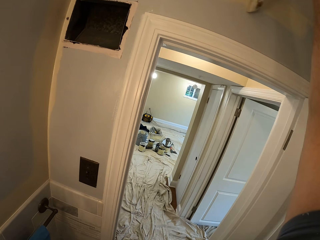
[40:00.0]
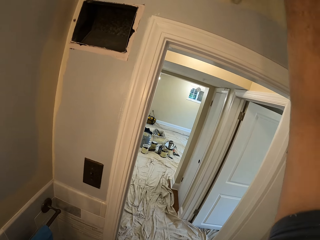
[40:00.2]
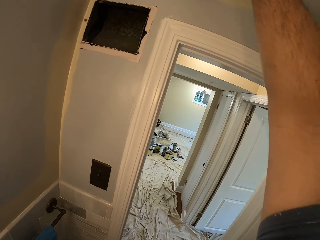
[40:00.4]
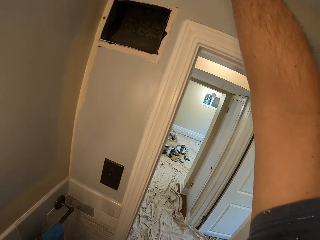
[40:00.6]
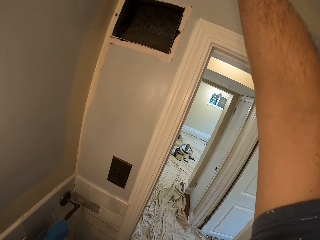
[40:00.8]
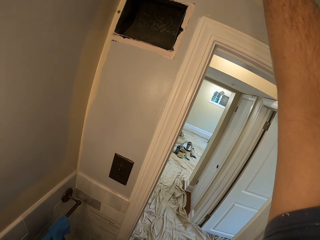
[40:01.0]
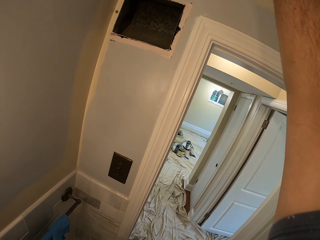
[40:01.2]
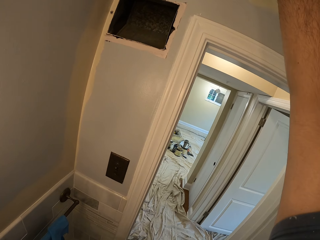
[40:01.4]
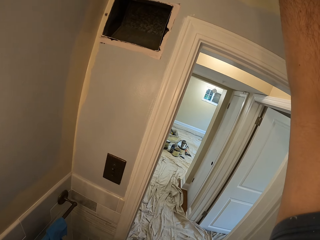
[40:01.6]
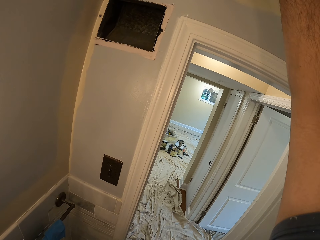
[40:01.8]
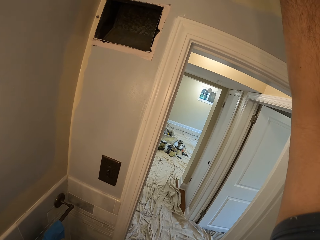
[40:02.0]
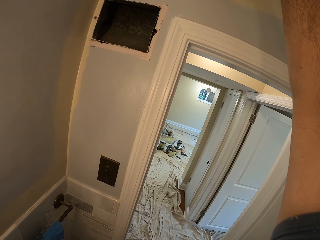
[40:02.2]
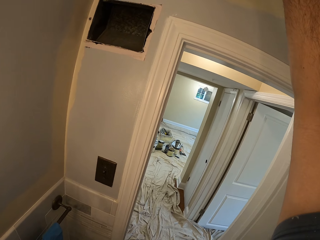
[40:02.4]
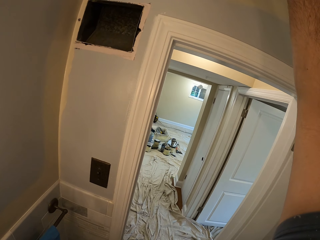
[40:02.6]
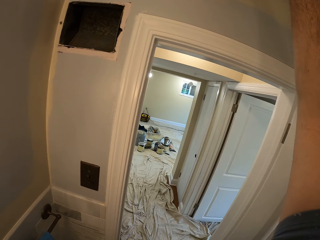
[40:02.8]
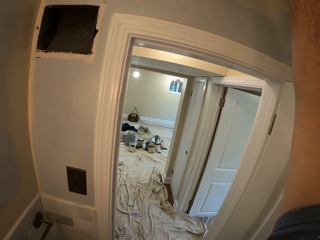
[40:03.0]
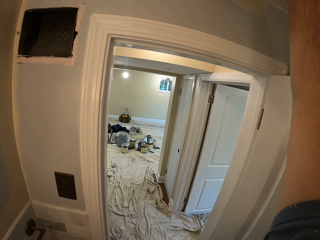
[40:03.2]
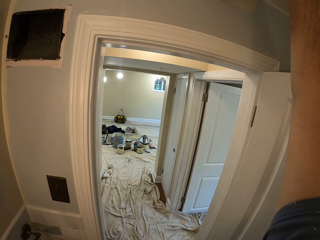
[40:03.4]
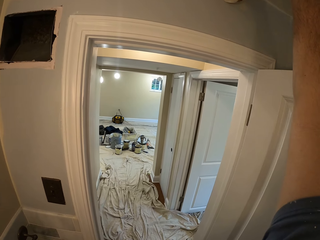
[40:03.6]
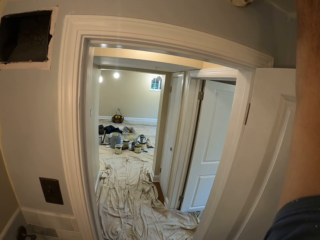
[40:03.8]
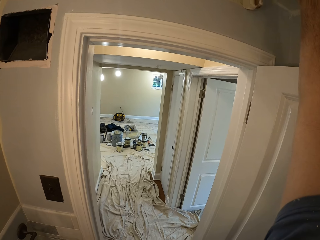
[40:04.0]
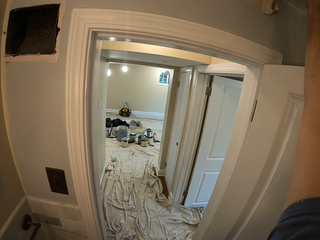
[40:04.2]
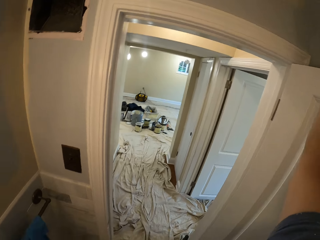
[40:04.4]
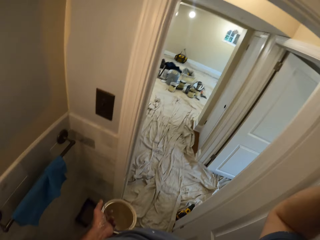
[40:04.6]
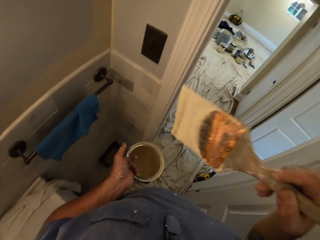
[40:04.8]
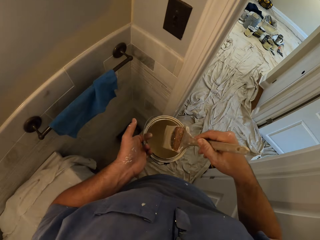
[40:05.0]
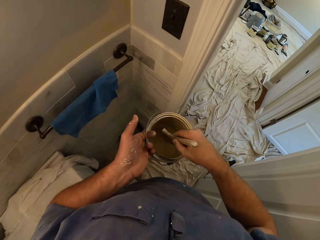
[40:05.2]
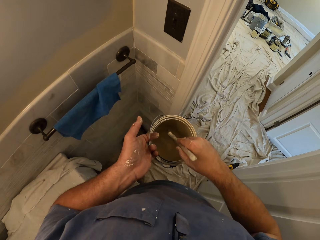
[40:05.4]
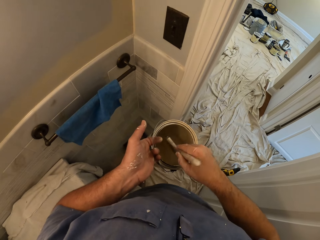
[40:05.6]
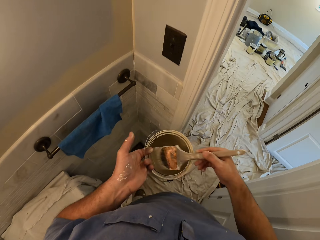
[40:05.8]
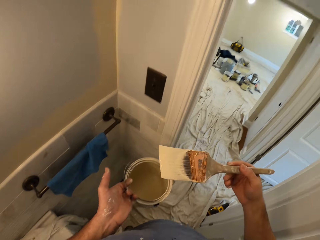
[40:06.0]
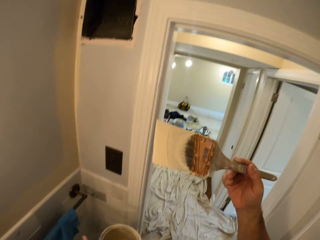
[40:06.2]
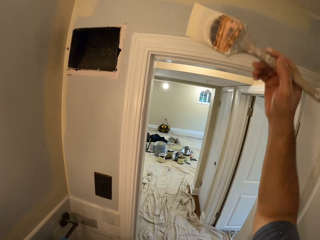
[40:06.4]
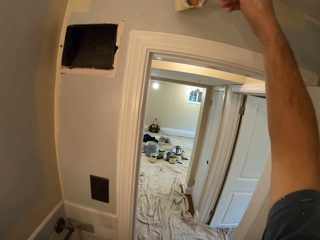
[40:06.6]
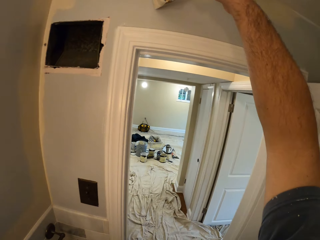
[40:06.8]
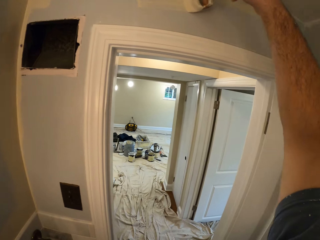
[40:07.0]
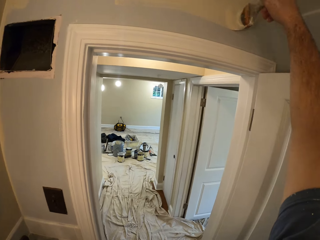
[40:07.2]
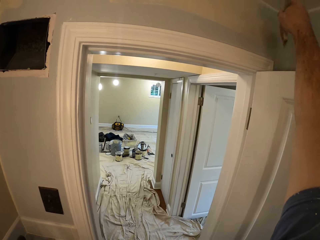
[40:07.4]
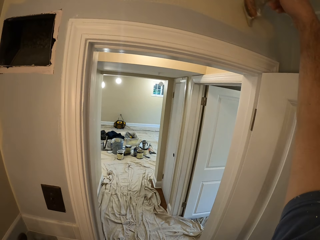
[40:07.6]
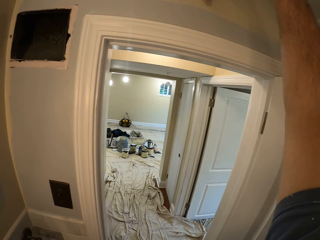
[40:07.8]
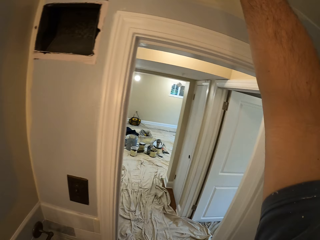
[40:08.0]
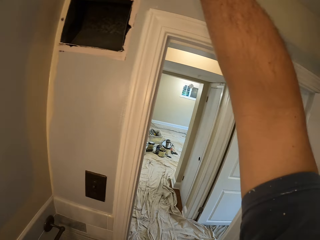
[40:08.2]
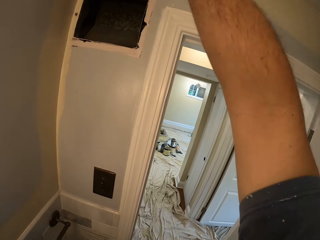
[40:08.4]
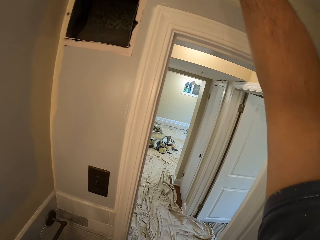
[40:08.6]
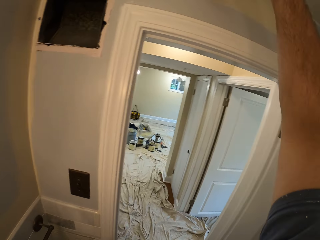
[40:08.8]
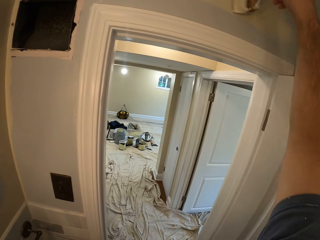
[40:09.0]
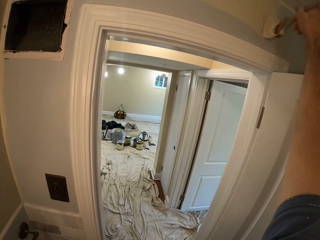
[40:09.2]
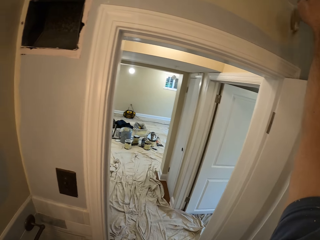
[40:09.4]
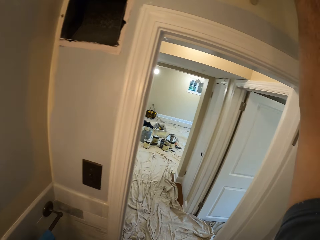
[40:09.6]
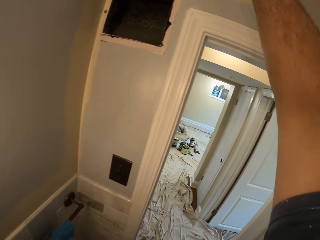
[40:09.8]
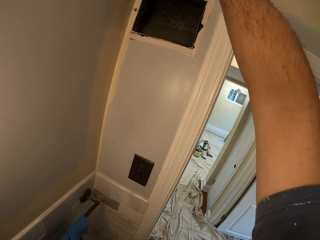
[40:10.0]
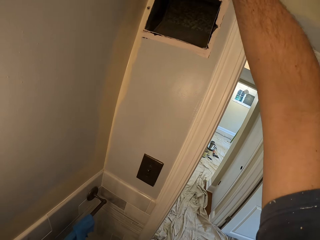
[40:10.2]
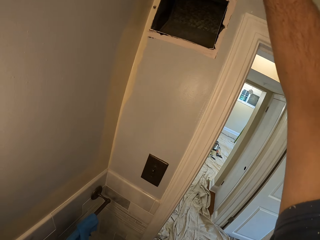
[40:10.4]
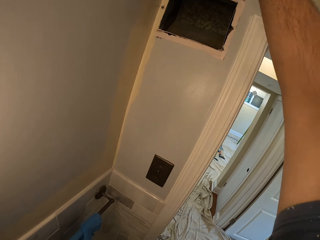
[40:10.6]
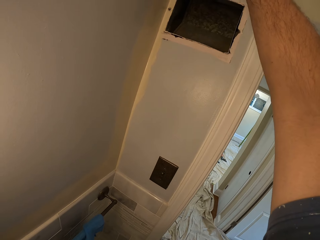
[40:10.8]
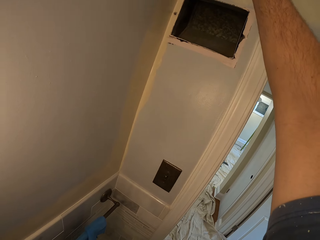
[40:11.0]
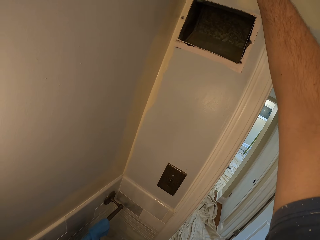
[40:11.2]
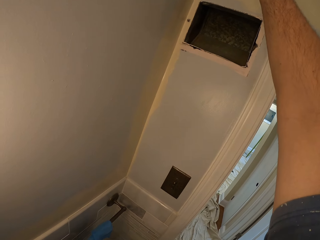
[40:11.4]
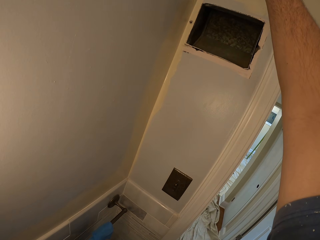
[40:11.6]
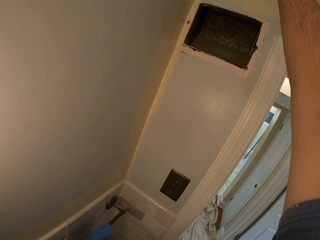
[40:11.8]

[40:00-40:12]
The camera wearer dips the paint brush in the paint can. He paints the lintel with the paint brush in his right hand.

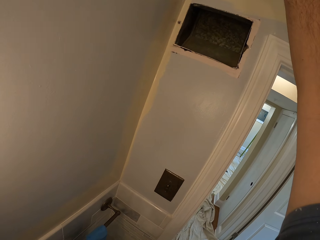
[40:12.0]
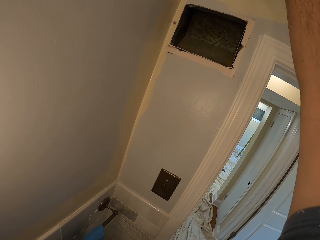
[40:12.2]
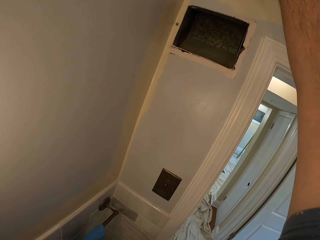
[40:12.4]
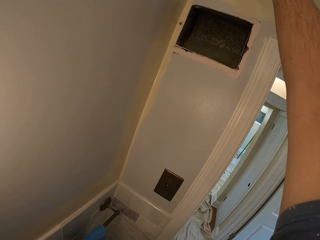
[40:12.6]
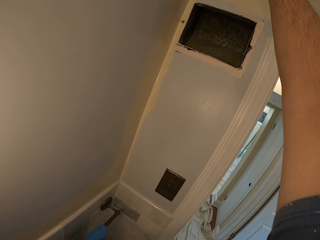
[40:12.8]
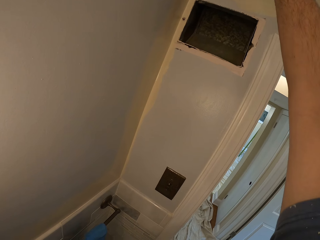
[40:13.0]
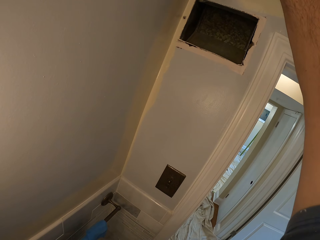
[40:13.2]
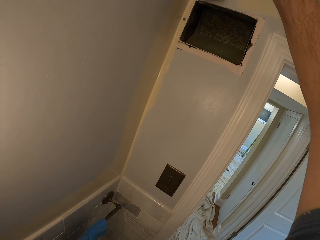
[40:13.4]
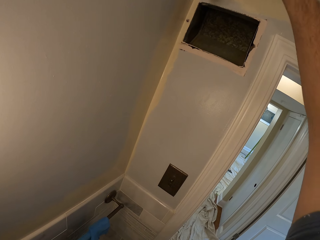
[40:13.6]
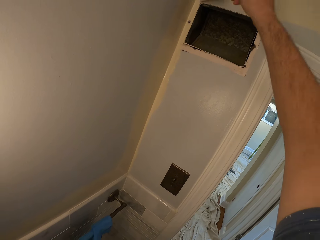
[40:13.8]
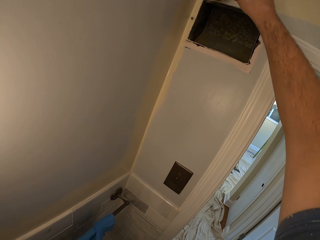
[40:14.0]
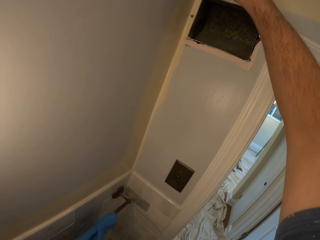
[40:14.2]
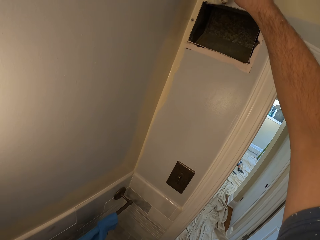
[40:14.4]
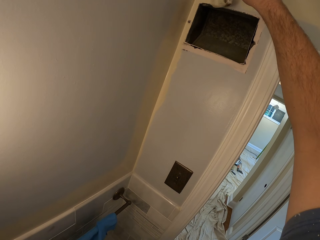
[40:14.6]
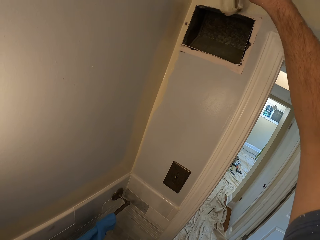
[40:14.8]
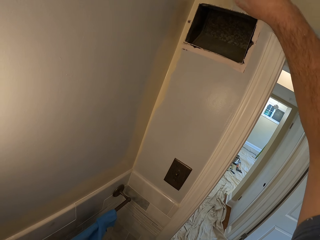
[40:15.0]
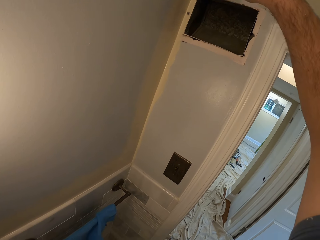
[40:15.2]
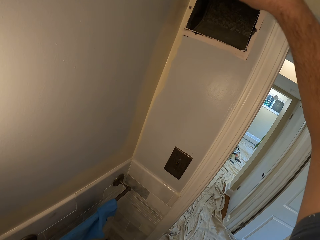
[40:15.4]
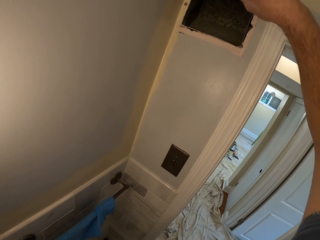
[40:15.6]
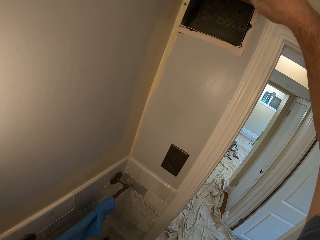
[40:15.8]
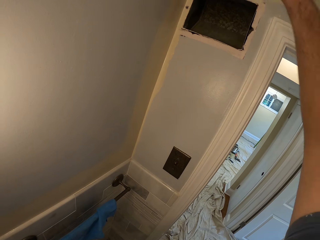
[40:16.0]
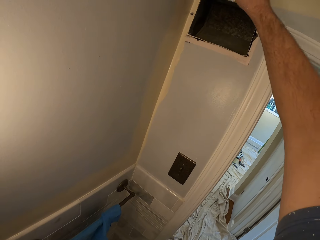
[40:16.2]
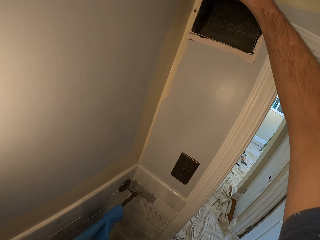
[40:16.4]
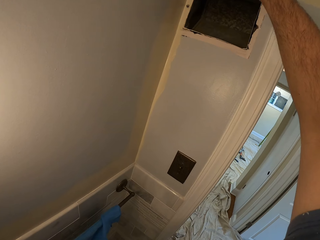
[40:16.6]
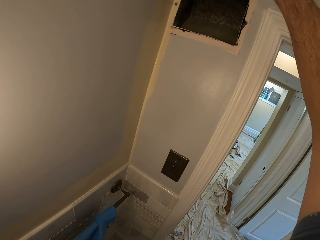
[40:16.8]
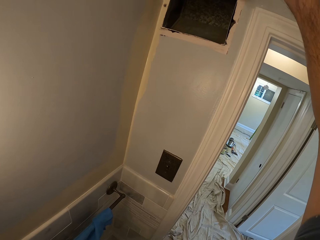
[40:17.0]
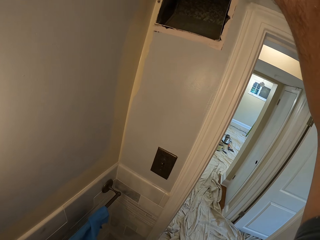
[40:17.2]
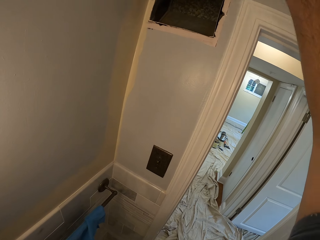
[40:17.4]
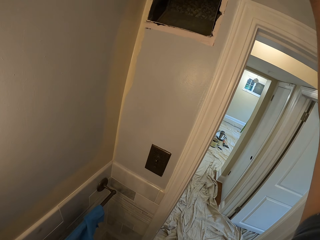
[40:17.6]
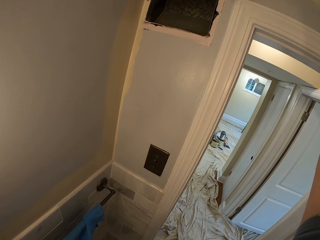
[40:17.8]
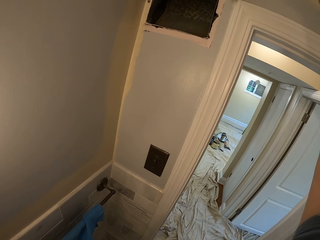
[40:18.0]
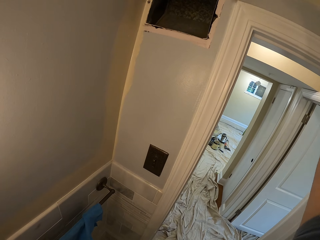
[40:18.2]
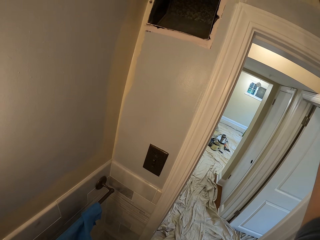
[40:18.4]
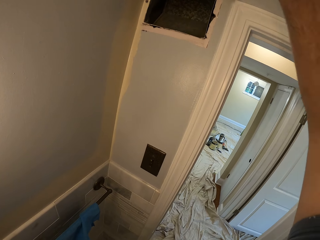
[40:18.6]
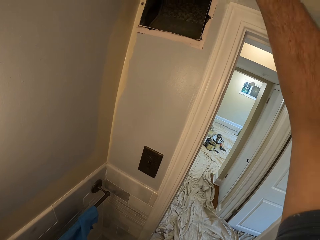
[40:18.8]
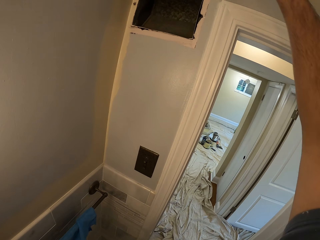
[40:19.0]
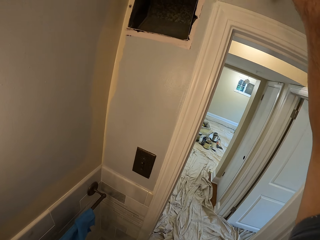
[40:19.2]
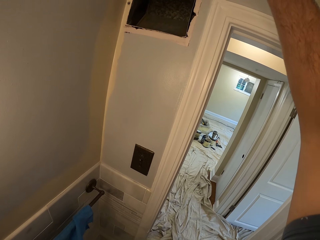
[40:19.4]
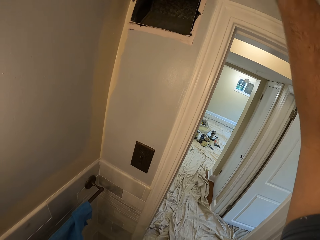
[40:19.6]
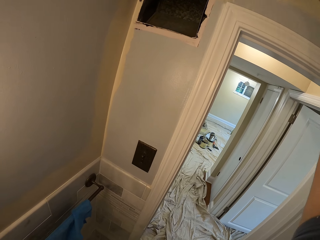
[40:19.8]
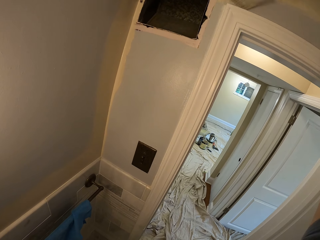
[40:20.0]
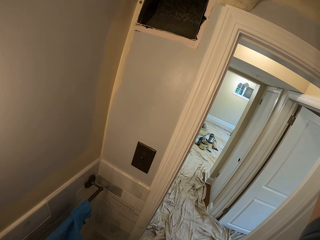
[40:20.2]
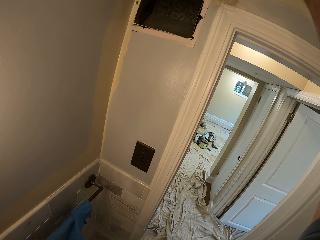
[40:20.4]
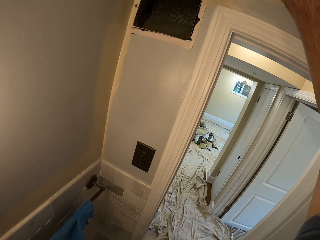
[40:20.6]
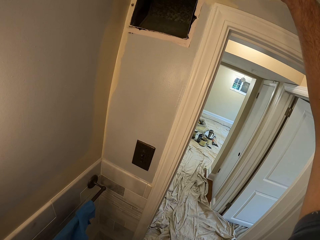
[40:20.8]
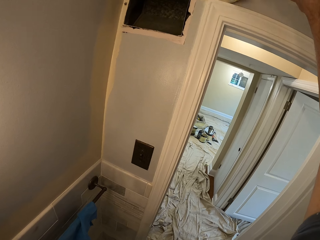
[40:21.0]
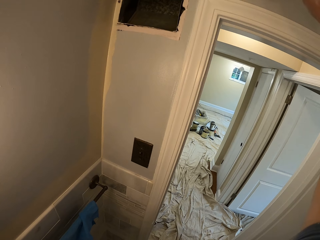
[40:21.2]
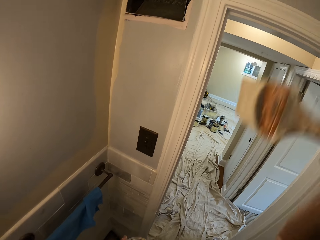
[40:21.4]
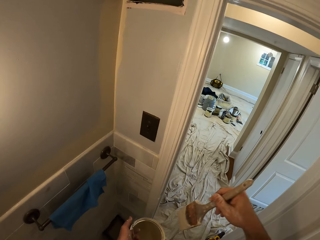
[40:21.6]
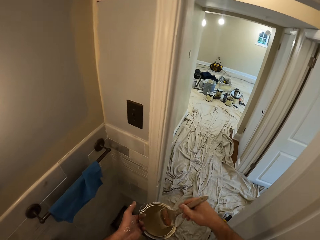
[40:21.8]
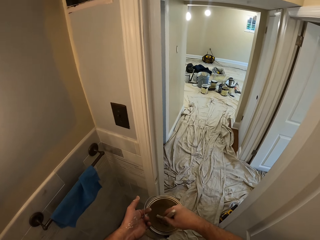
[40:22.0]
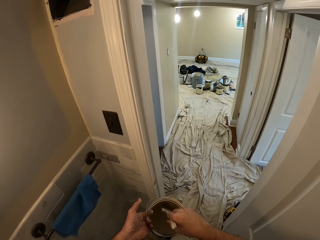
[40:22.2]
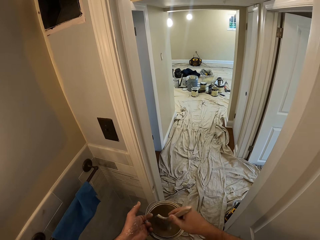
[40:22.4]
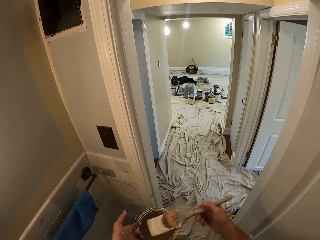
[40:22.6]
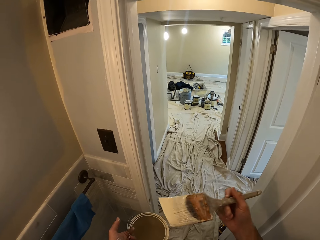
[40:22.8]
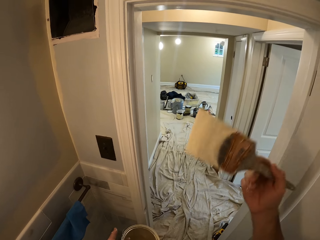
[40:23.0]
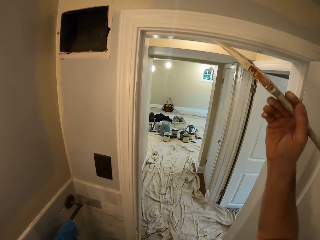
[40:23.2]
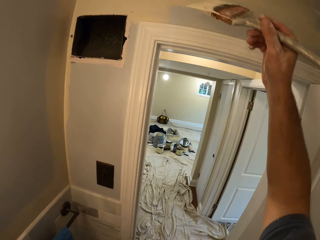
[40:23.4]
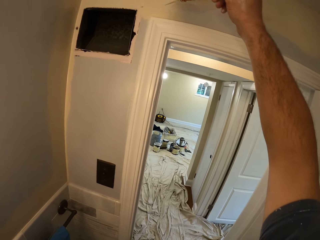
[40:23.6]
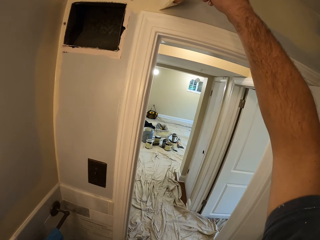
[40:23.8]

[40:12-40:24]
The camera wearer dips the paint brush in the paint can. He paints the lintel with the paint brush in his right hand.
